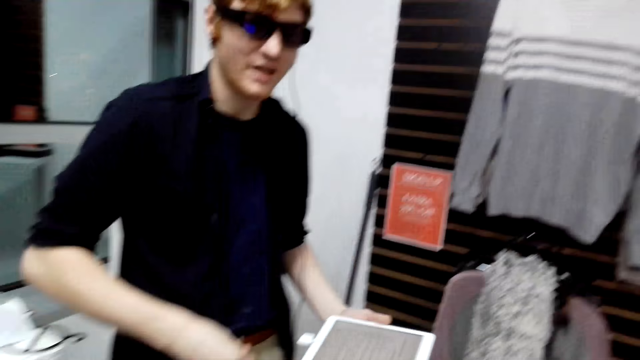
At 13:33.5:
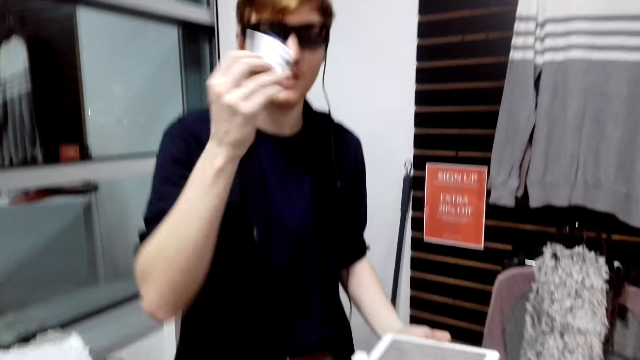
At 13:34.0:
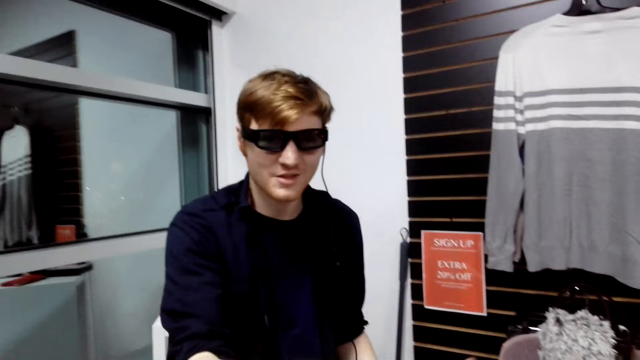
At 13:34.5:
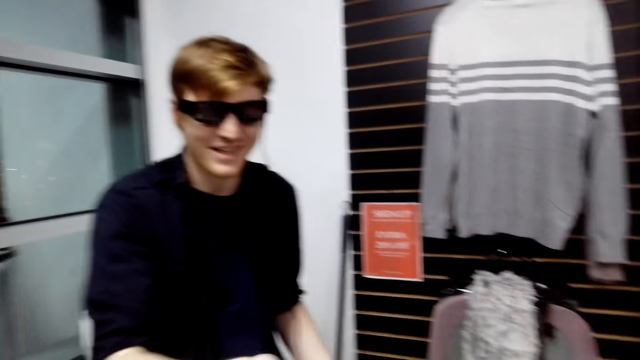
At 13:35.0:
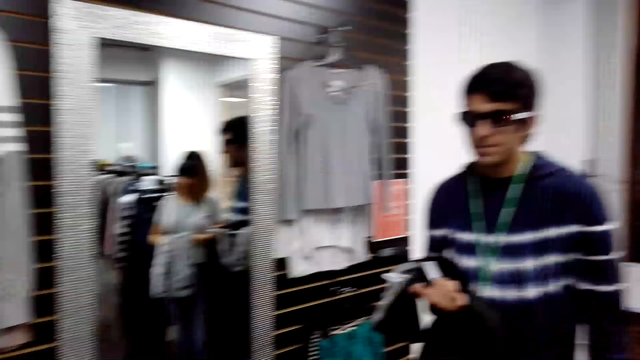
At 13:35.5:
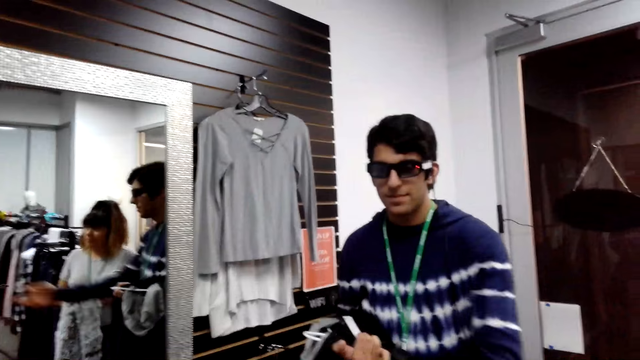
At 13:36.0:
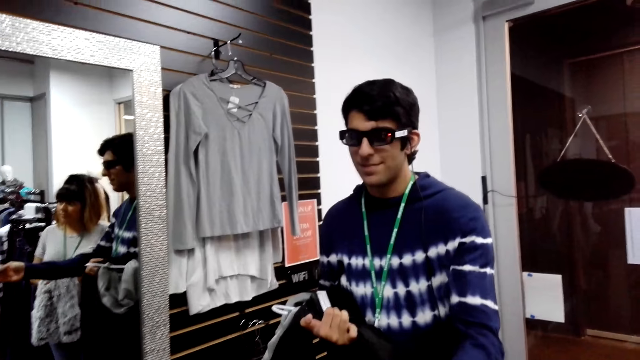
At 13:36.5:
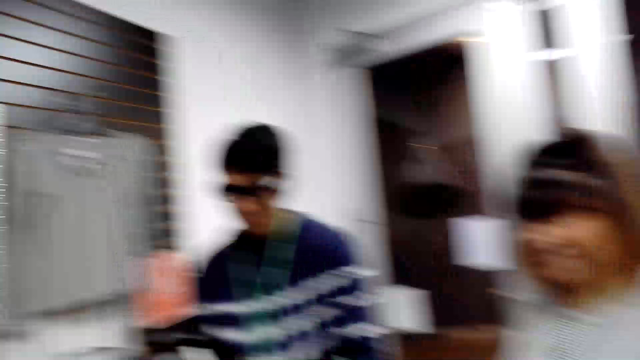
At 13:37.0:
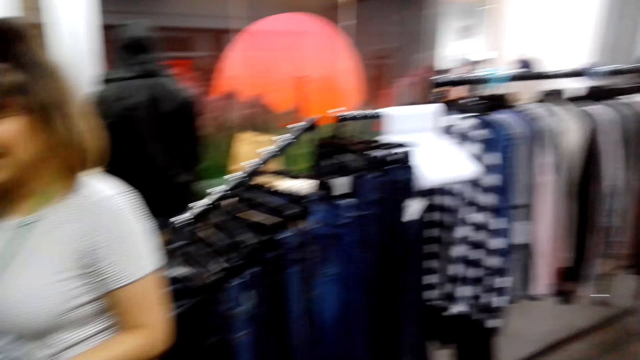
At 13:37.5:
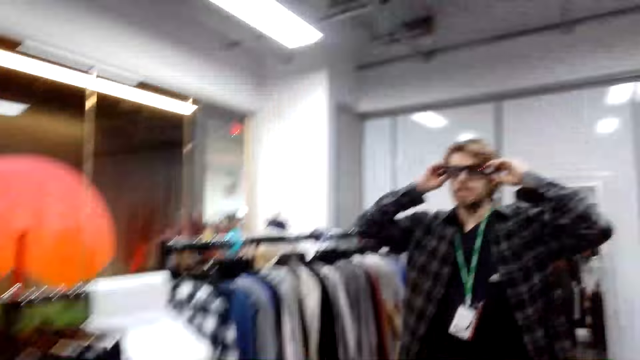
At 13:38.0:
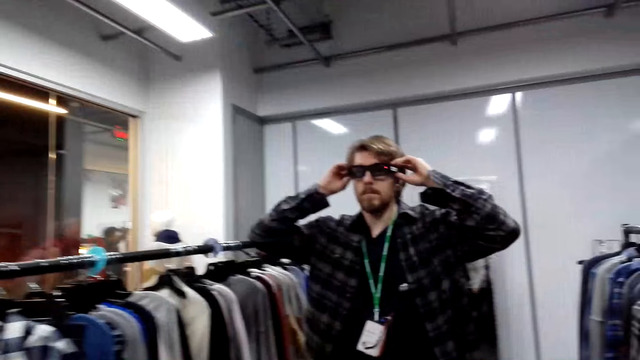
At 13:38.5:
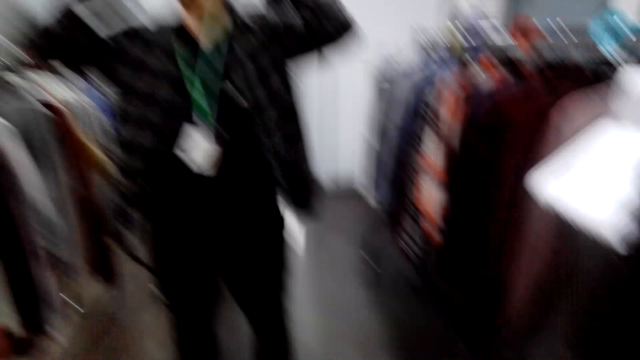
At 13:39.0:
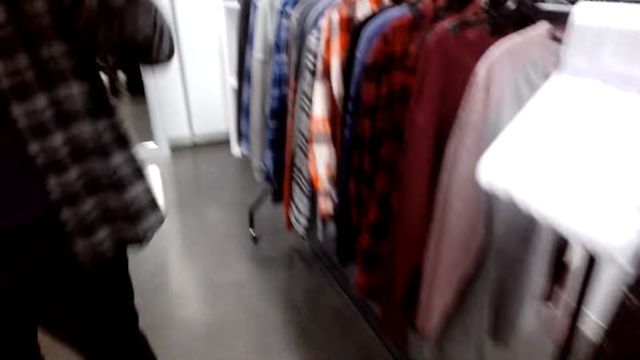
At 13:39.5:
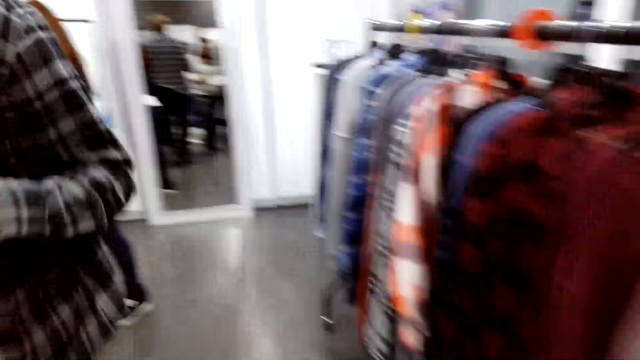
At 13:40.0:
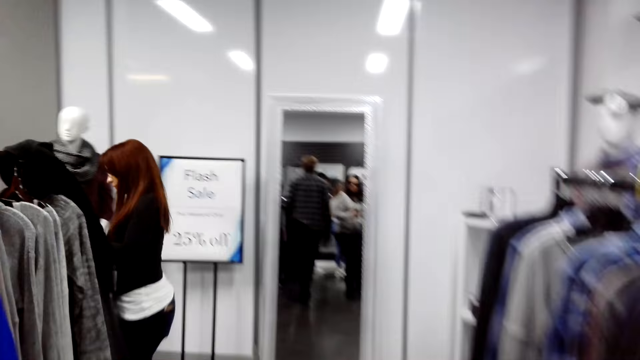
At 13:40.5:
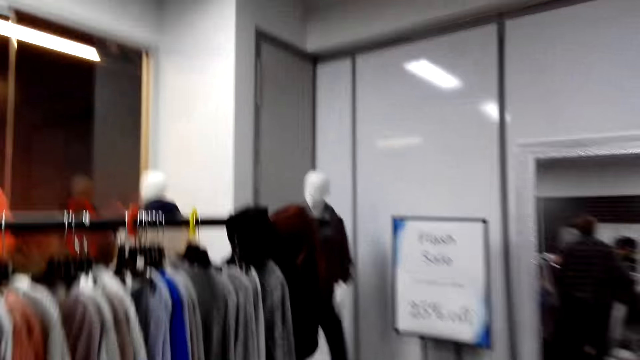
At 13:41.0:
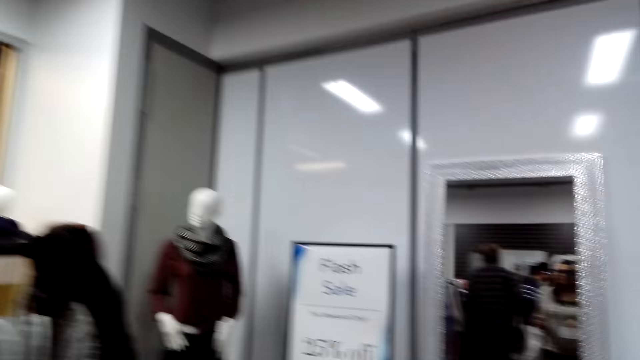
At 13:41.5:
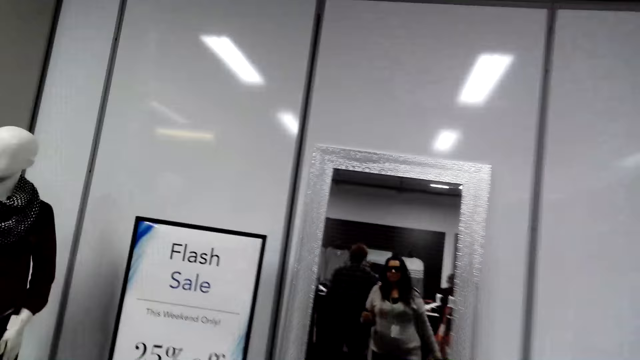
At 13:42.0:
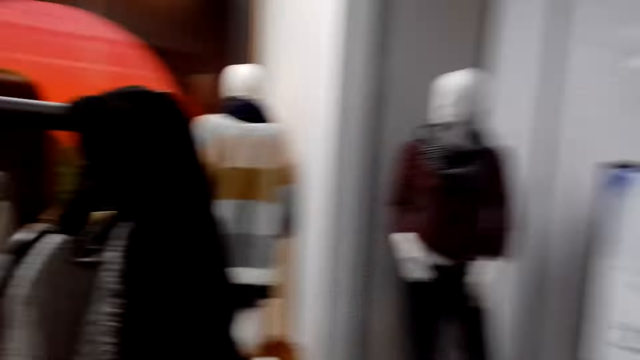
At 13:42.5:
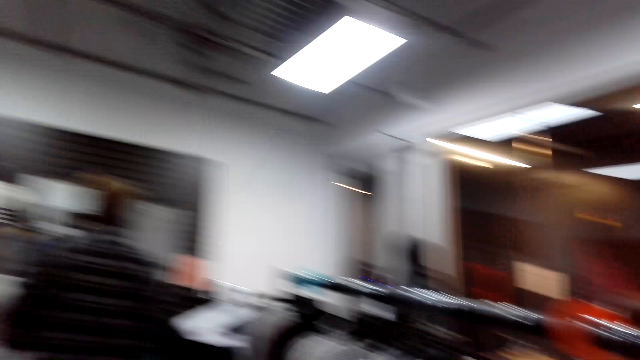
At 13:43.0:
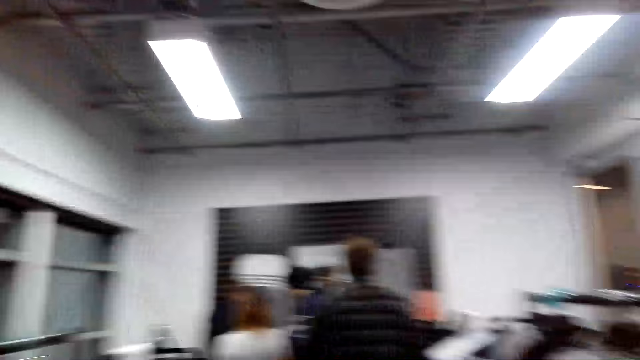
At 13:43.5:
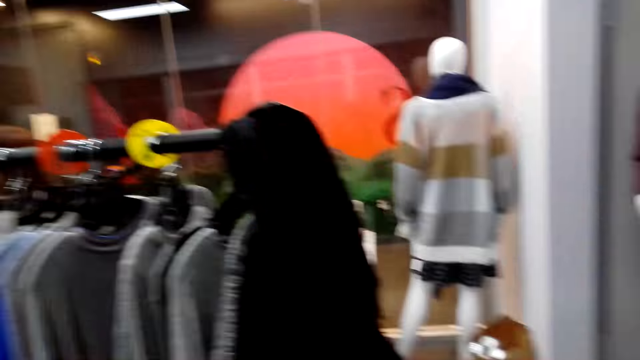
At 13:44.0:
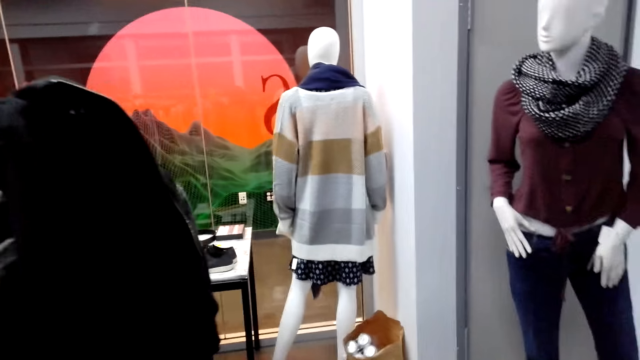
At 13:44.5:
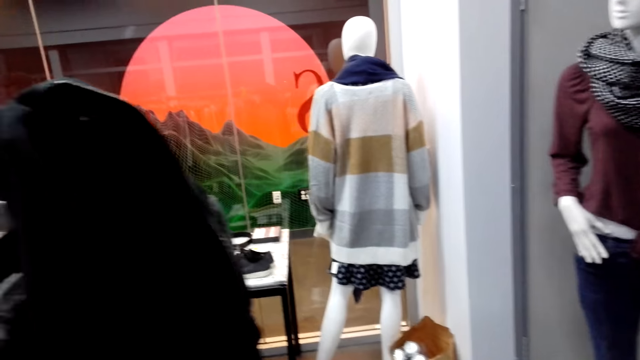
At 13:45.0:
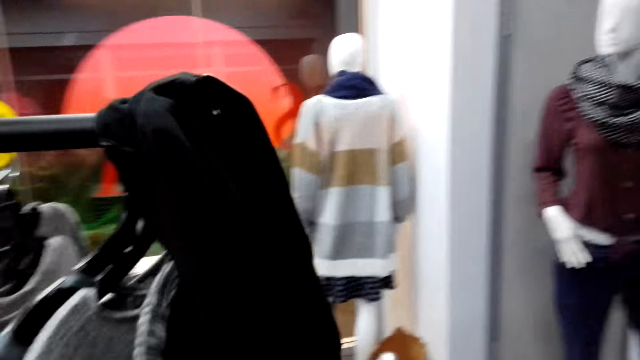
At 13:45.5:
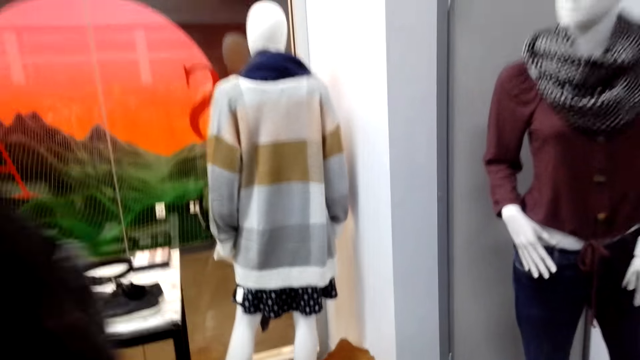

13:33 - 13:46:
A man moves the hand. The camera wearer looks around. A person gives the camera wearer a card. The camera wearer steps forward. Another man touches the glasses. The camera wearer steps forward. A lady steps forward. The camera wearer looks around. They walk. They look at the clothes.

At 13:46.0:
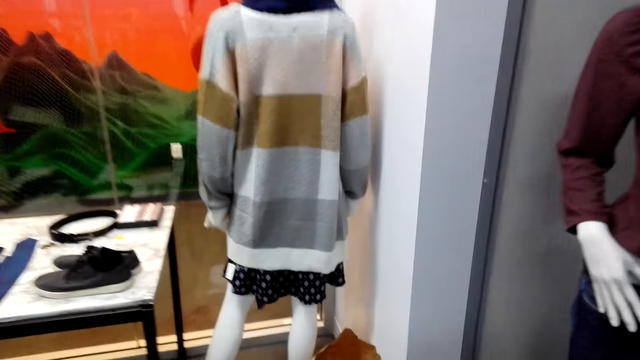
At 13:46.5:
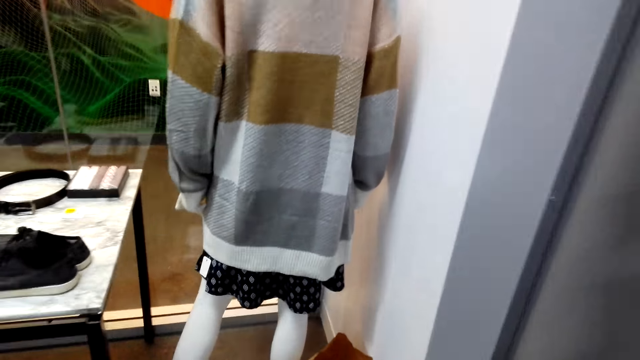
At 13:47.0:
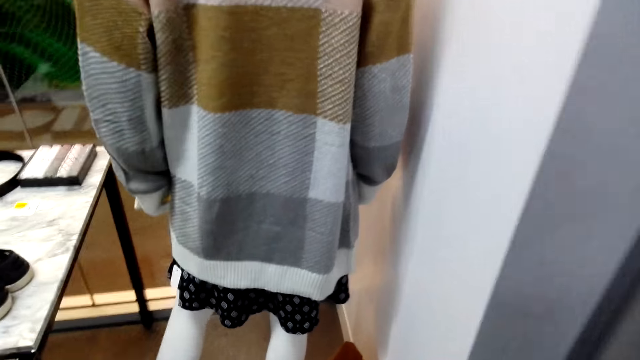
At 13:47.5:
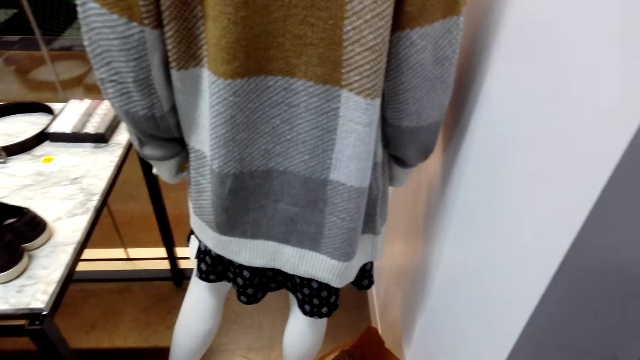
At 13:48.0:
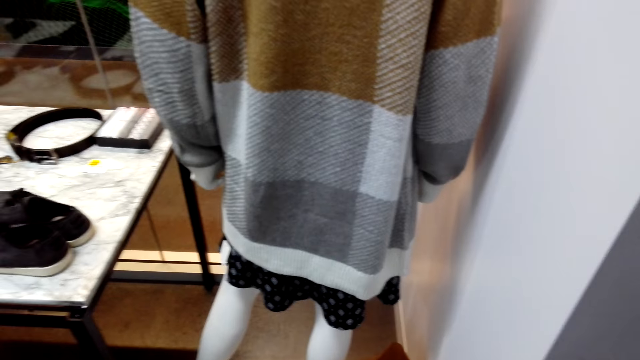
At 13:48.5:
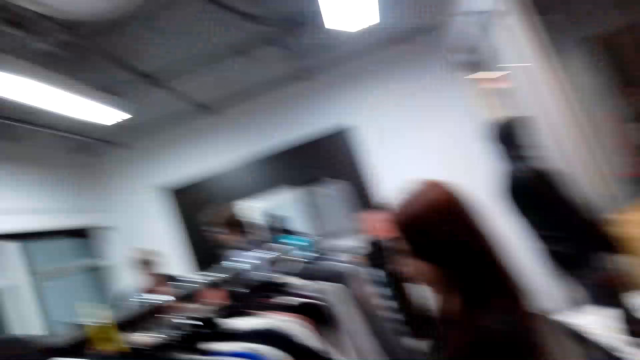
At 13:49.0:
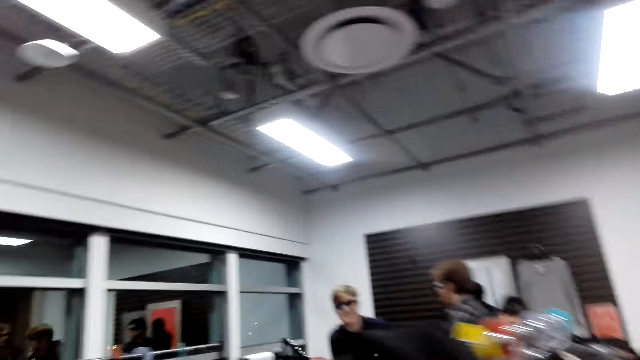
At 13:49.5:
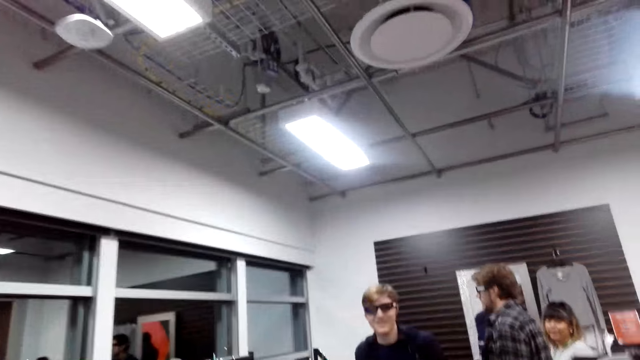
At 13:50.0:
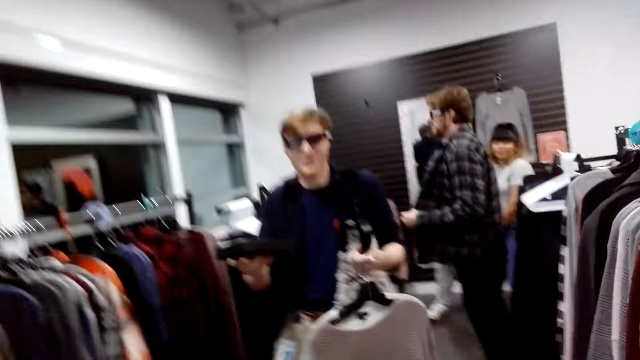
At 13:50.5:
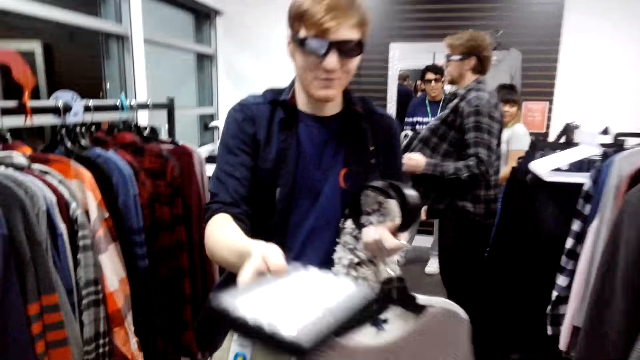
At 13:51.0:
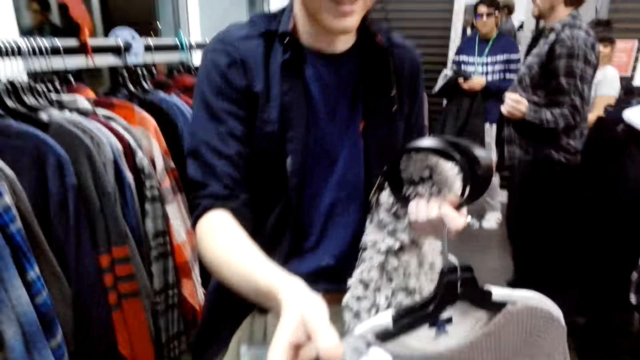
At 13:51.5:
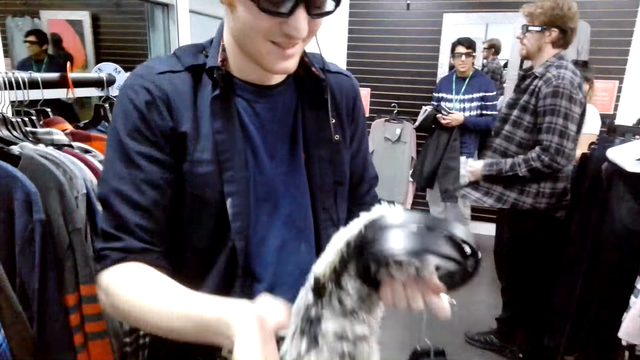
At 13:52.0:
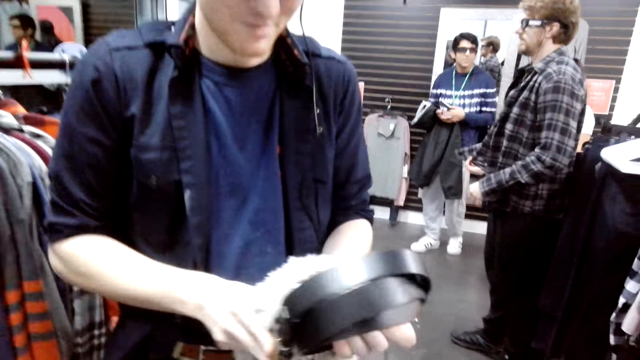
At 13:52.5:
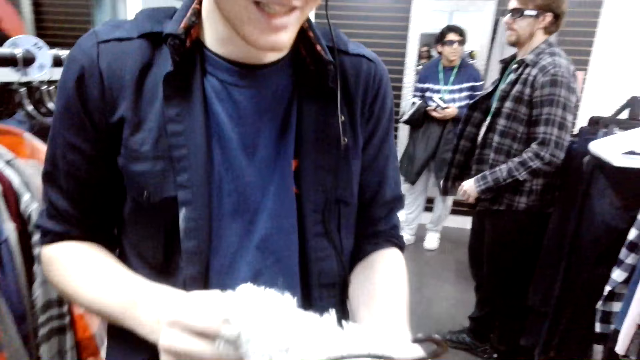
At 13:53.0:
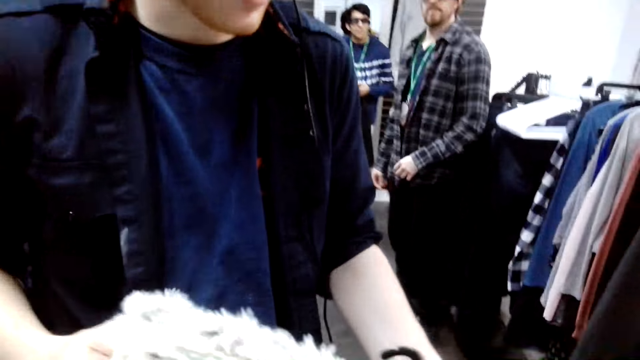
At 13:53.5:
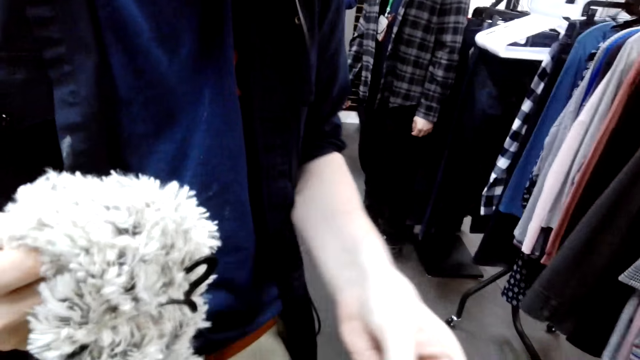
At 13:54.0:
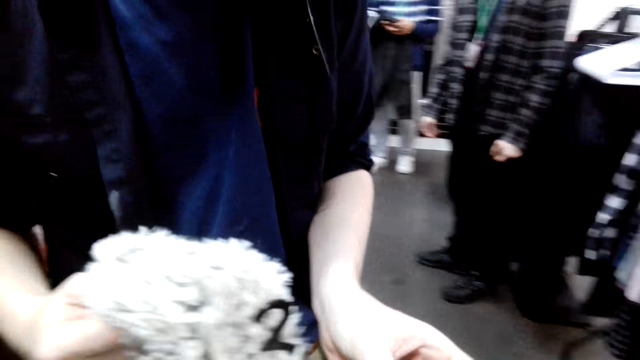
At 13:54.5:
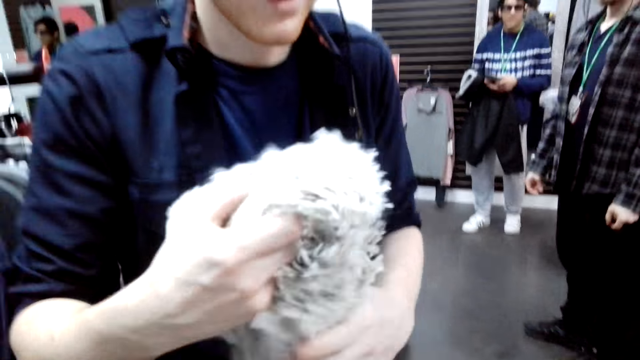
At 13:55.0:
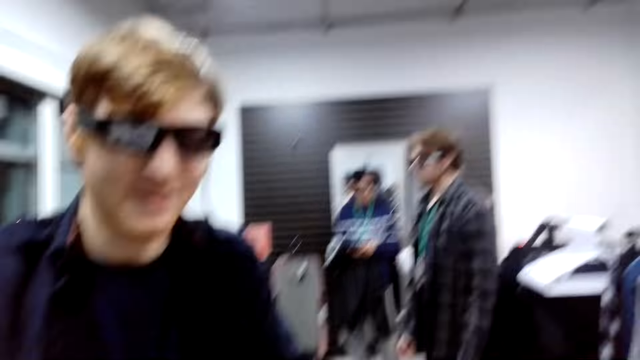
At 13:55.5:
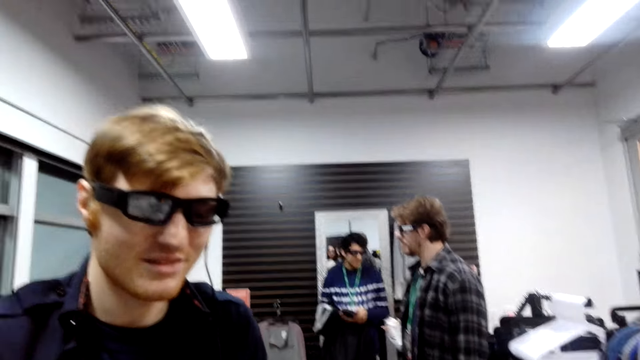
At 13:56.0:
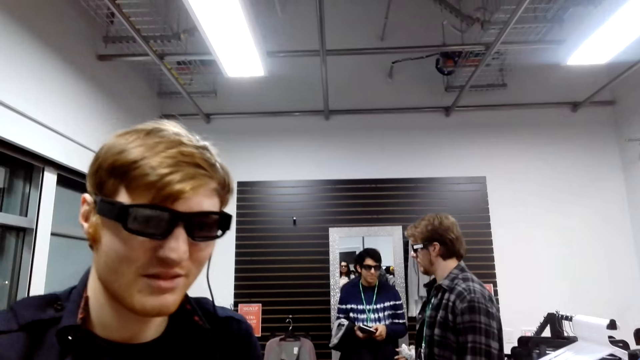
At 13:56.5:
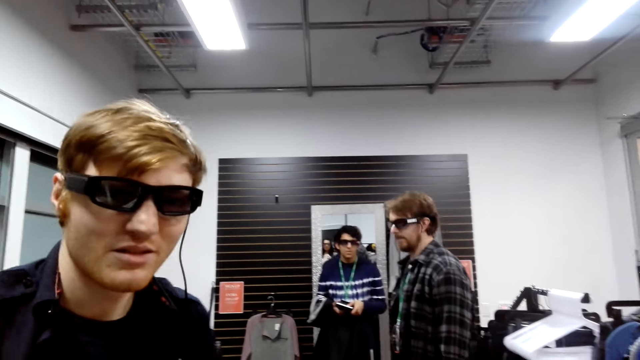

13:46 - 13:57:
A person gives the camera wearer clothes. The camera wearer looks around. A man steps forward and passes the box to the camera wearer. The camera wearer steps forward. The man passes the scarf to the left hand, passes the belt to the camera wearer, and looks at the cloth. Another man looks around. The camera wearer looks around.
